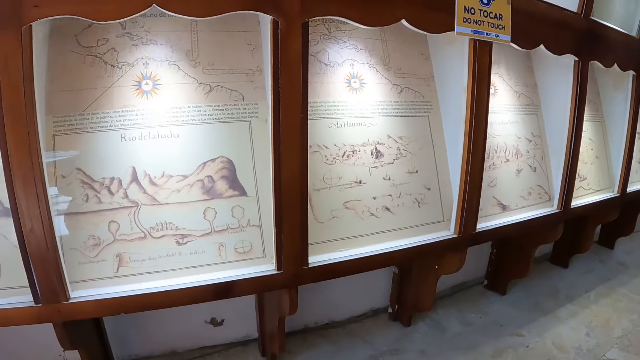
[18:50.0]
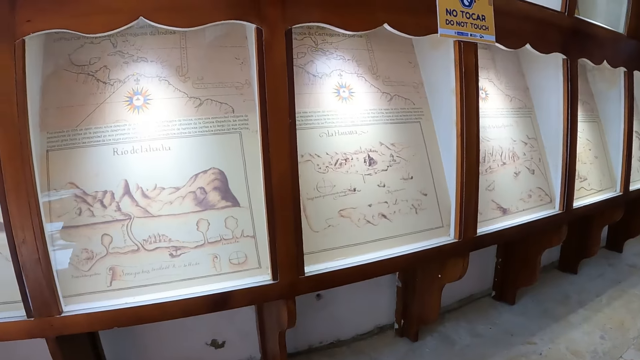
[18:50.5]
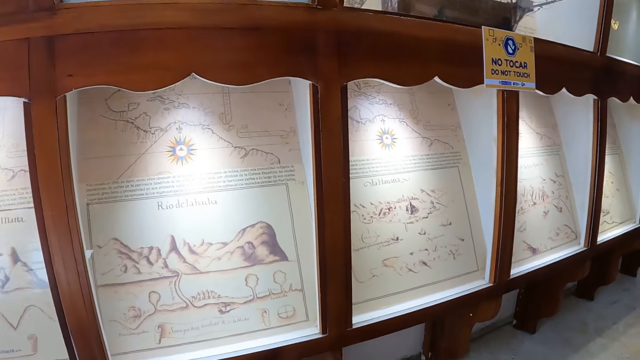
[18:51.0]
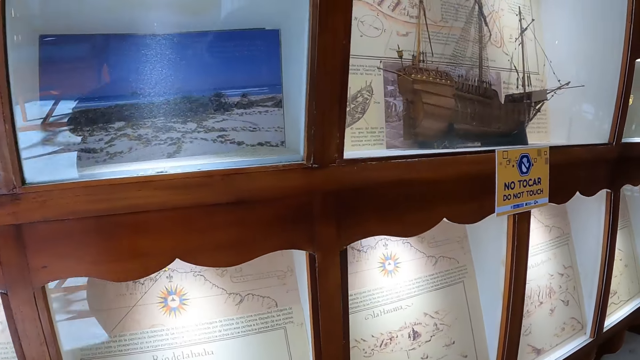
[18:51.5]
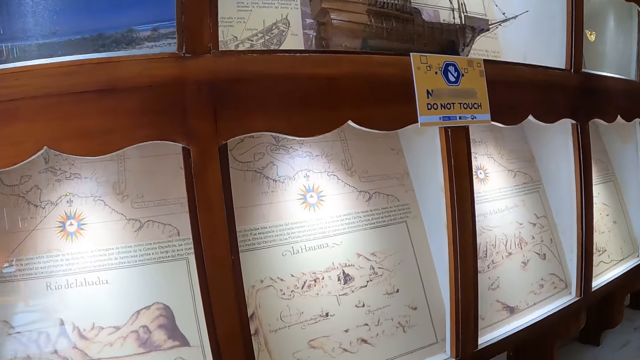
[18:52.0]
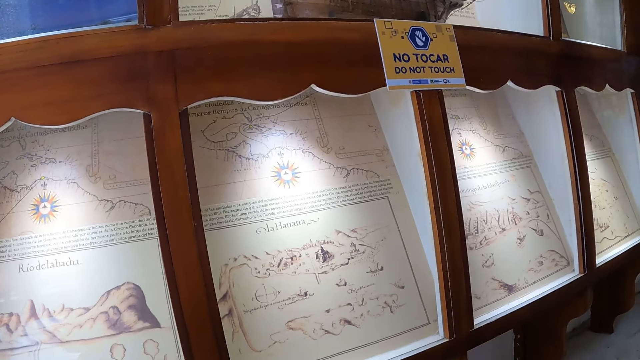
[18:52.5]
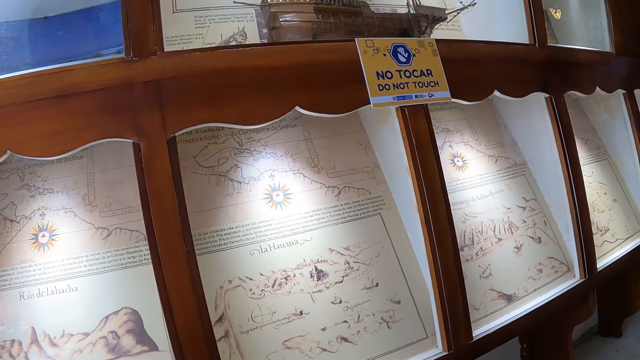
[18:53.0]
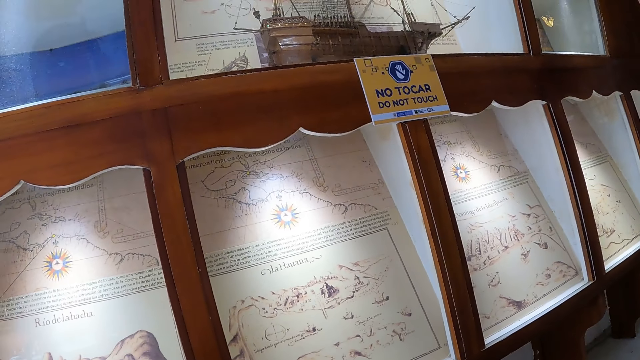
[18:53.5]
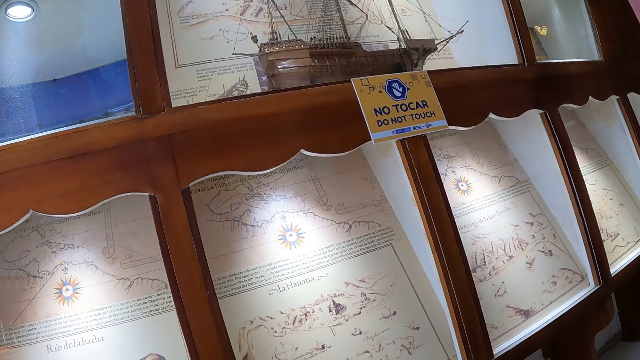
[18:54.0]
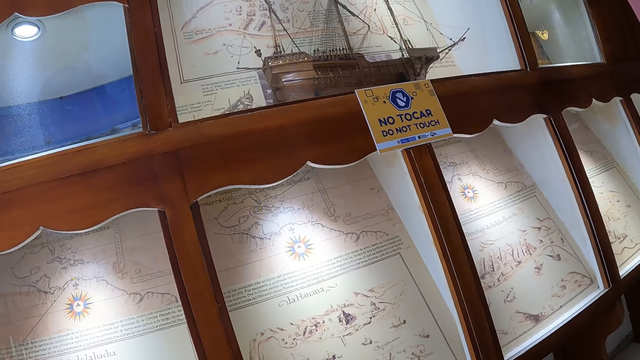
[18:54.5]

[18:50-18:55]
The camera wearer looks at the archeology material.

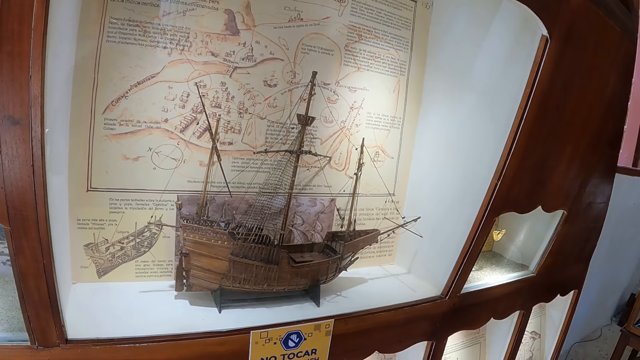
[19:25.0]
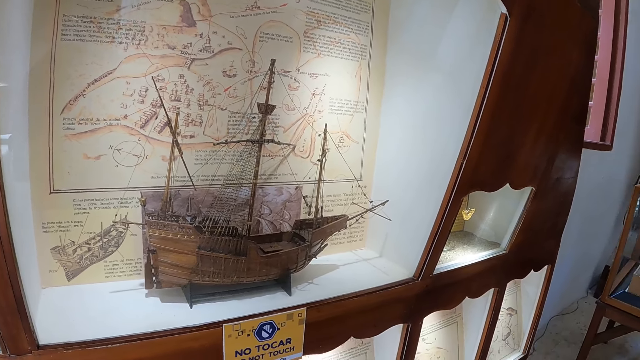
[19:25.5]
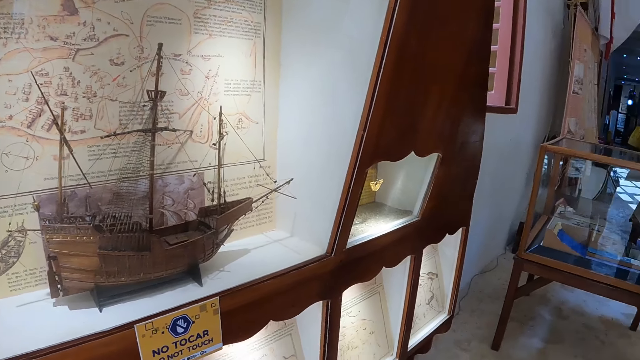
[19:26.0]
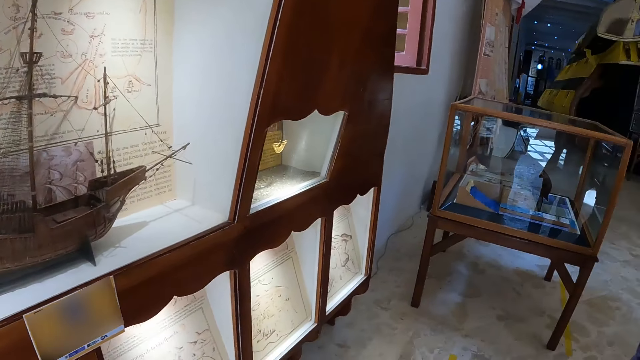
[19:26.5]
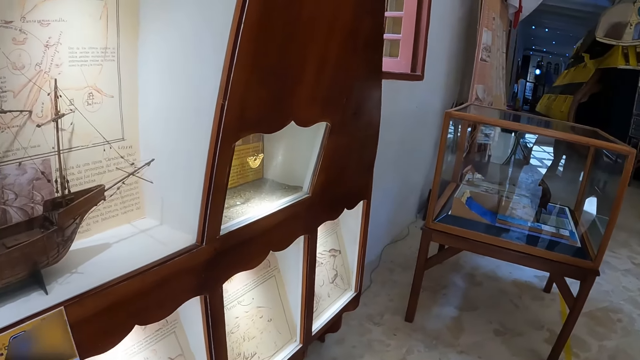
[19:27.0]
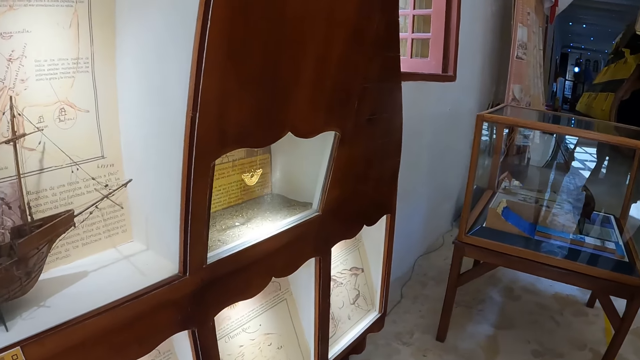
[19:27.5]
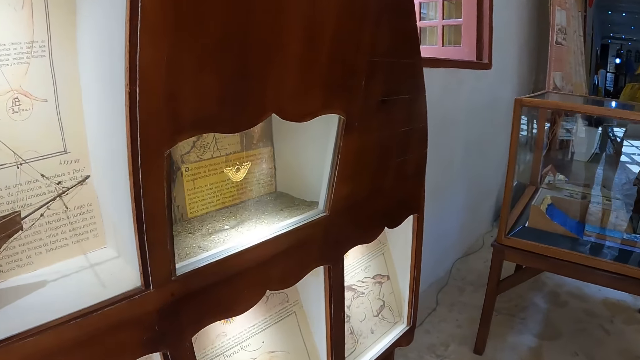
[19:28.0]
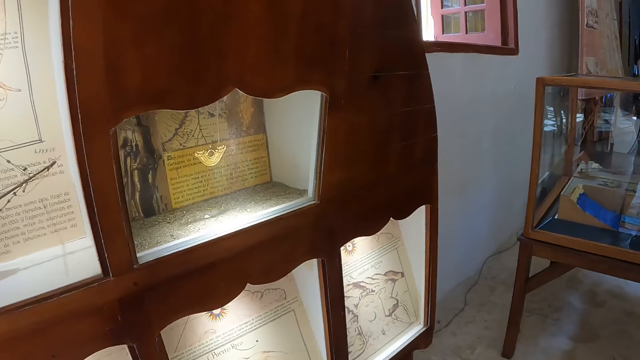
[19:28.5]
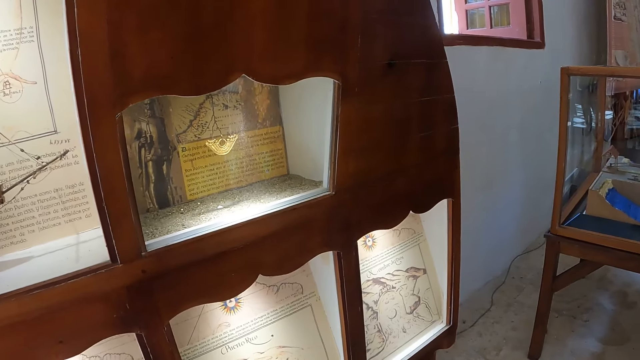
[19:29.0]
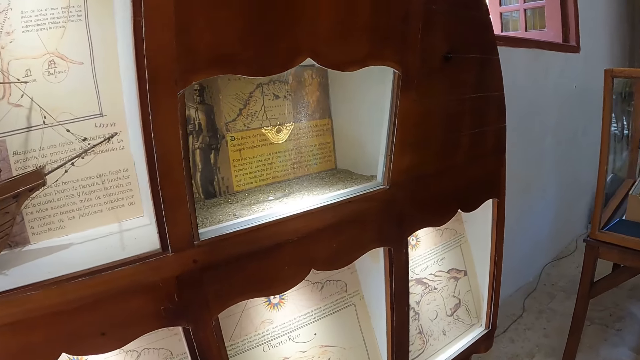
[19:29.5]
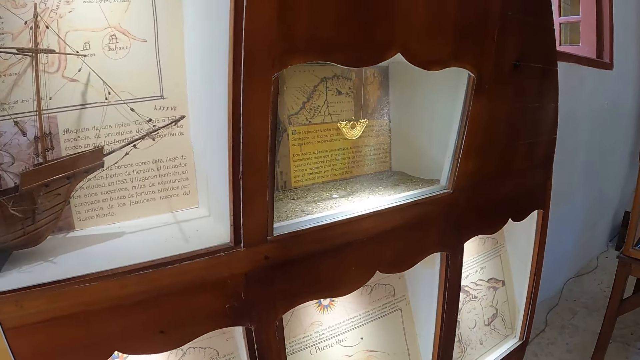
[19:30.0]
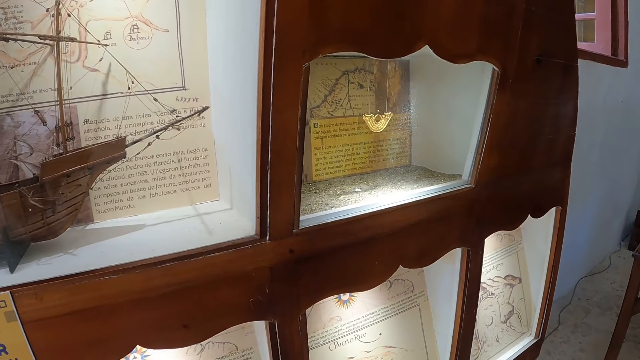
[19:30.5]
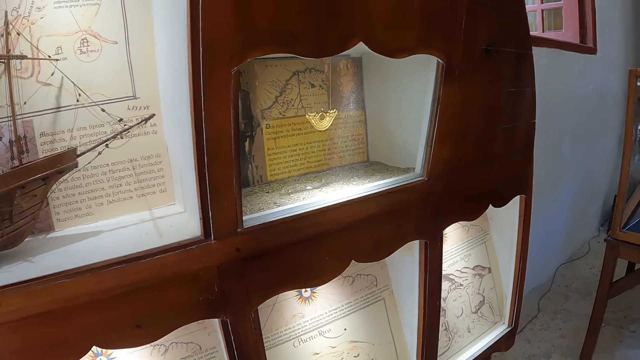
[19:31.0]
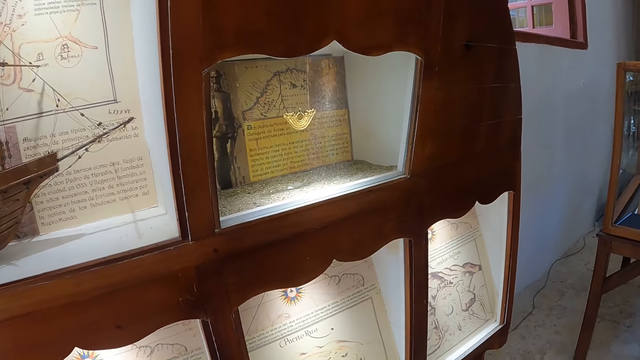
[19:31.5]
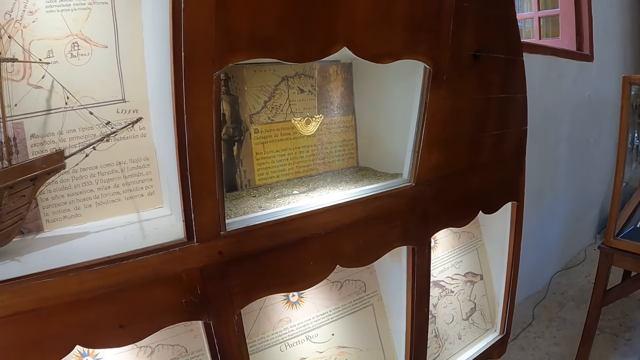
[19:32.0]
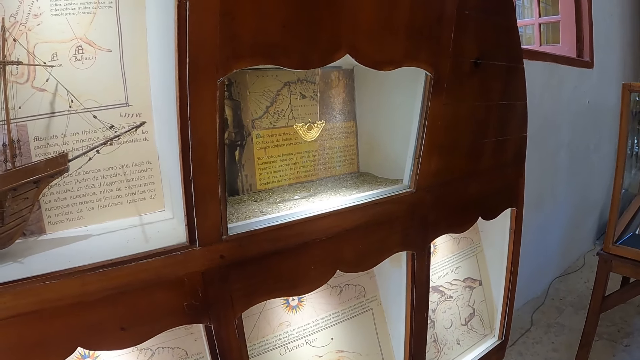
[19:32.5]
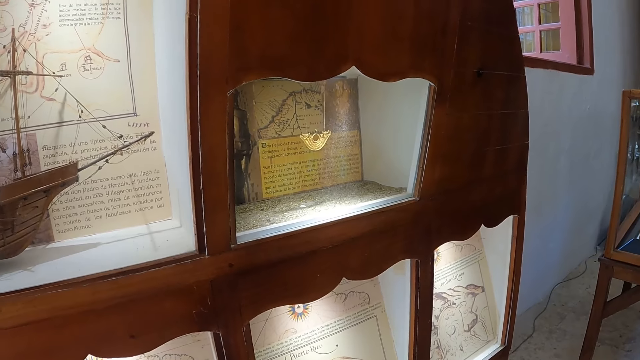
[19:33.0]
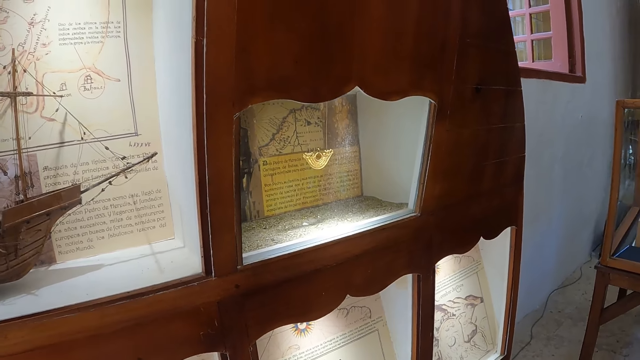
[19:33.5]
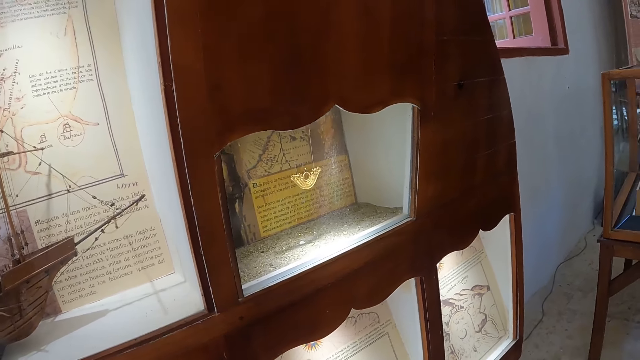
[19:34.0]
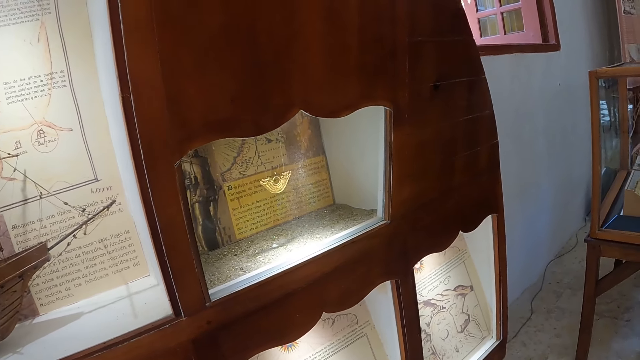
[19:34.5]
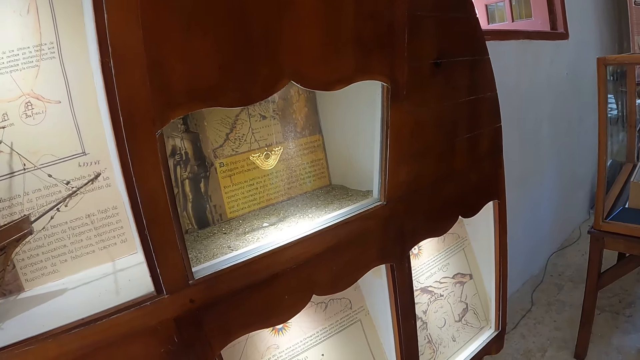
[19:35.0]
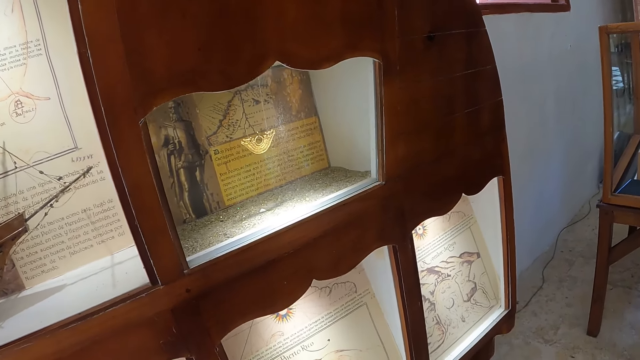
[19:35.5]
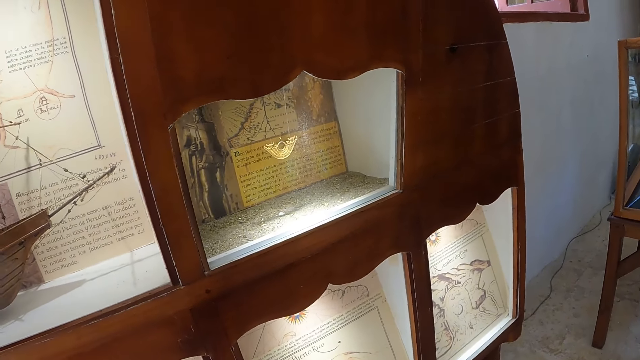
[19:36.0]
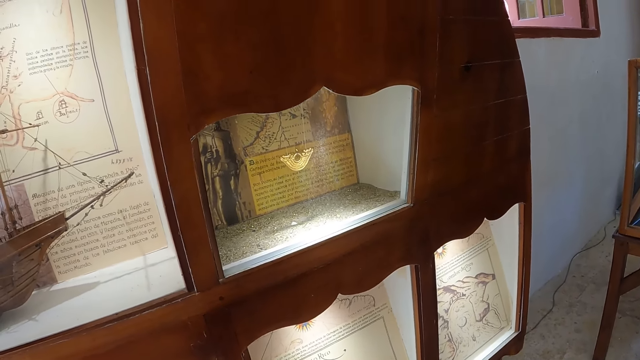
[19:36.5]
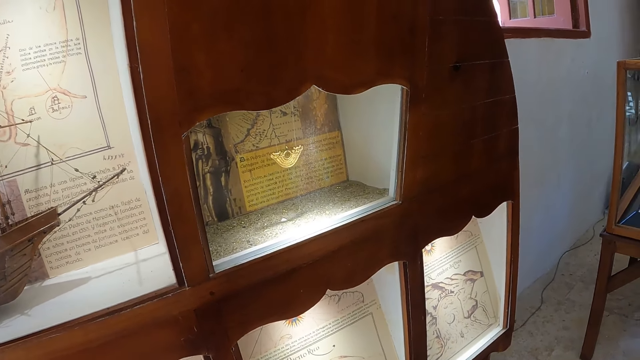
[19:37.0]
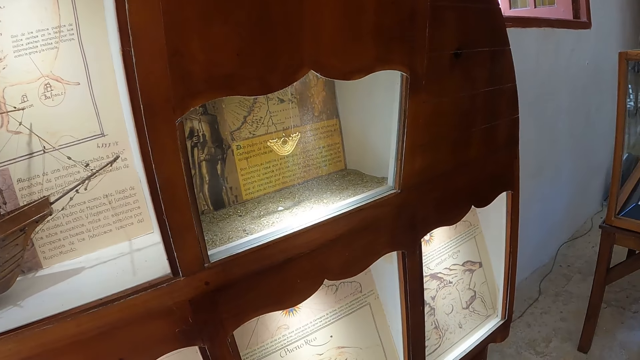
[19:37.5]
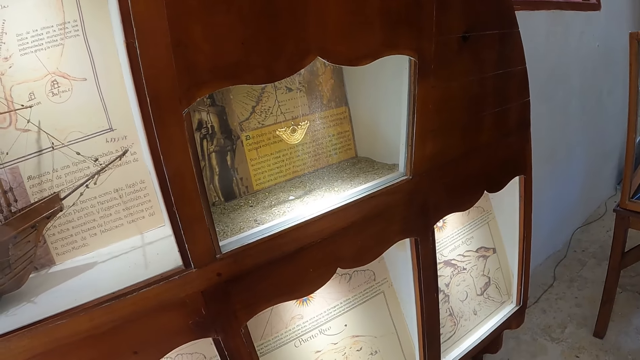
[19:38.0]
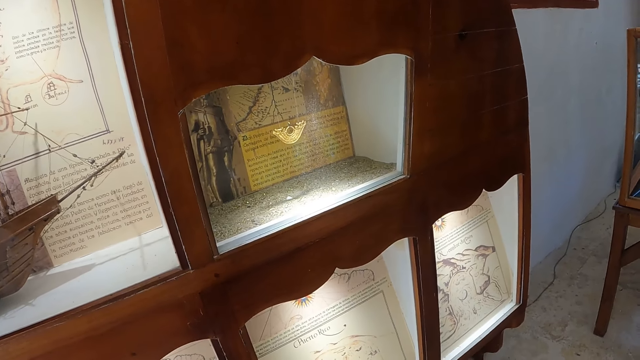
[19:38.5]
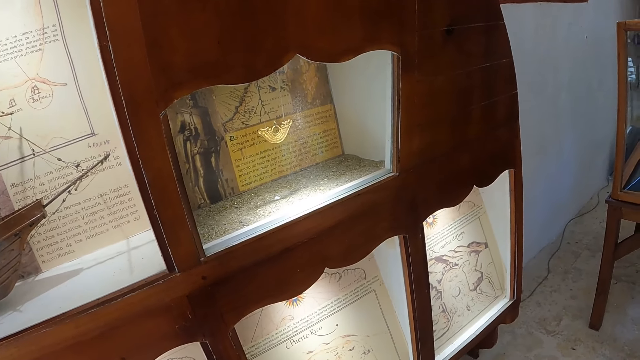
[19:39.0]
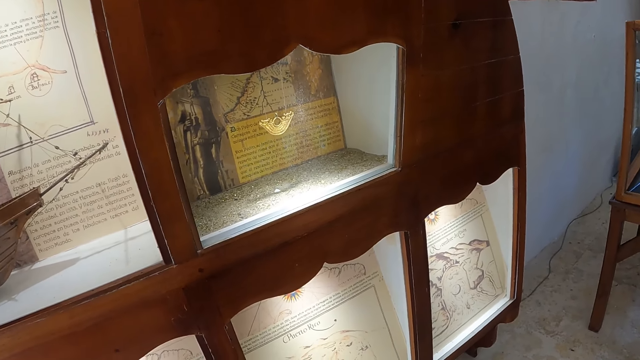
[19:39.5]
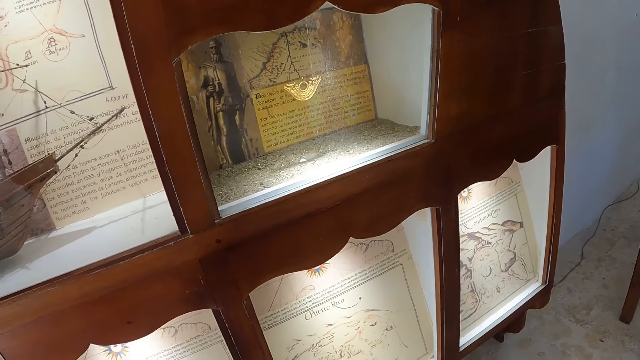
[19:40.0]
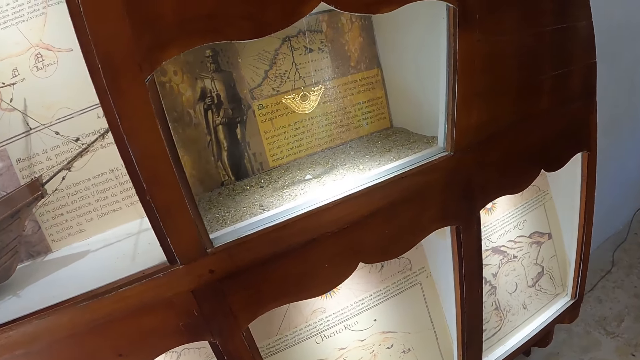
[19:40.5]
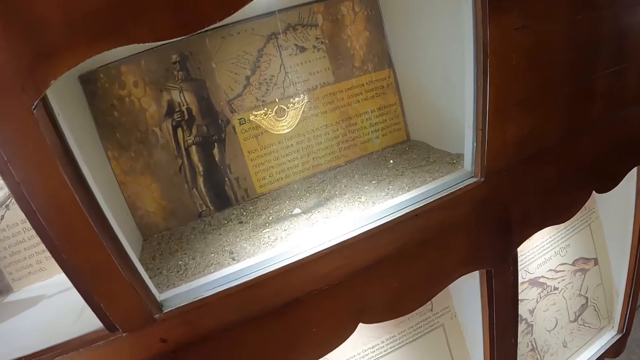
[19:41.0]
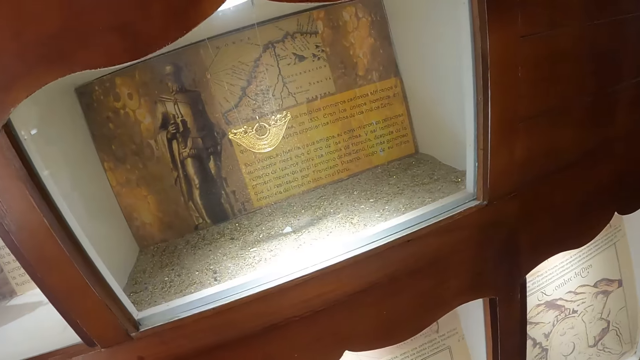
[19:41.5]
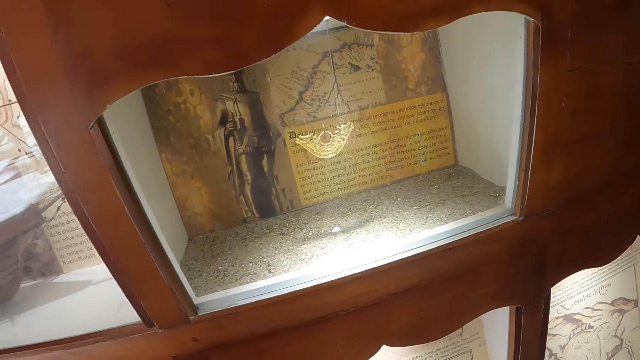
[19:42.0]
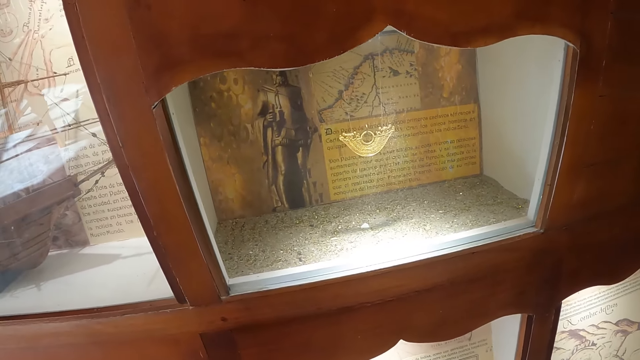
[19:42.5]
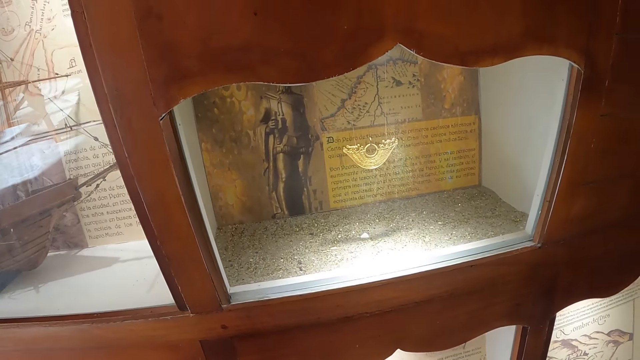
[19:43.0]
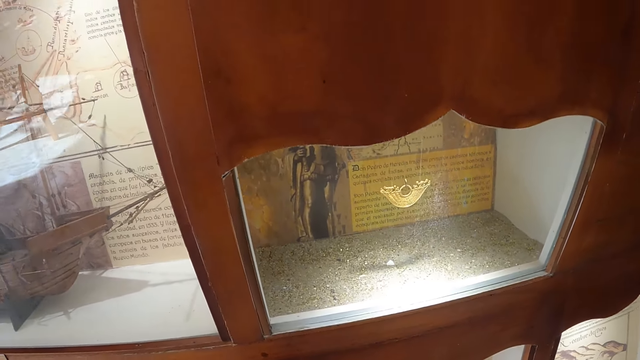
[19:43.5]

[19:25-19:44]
The camera wearer moves in the museum. They look at the archeology material.
